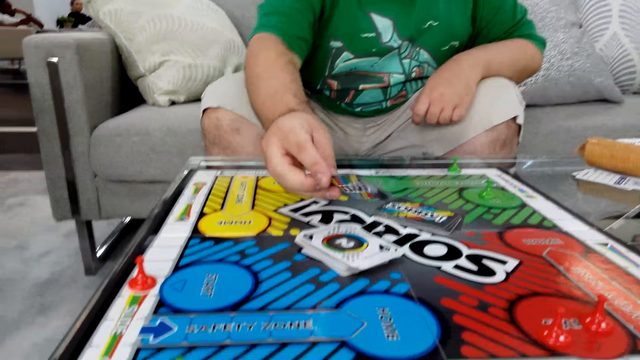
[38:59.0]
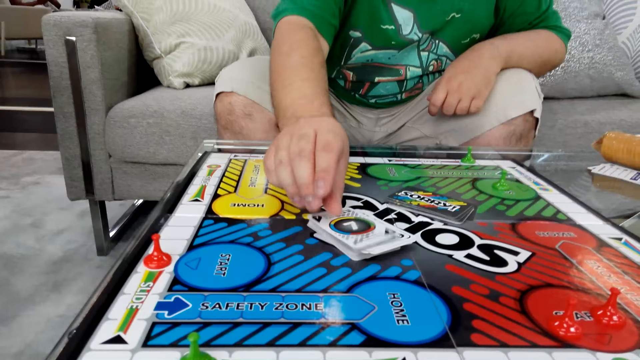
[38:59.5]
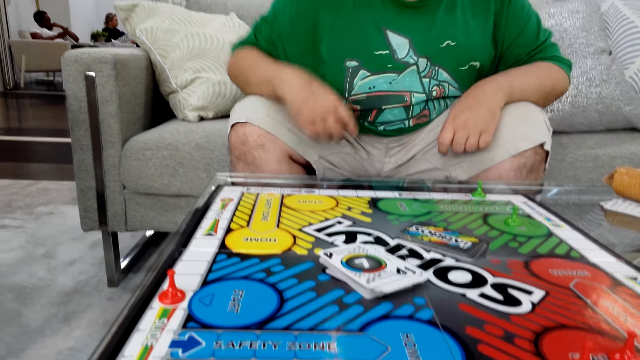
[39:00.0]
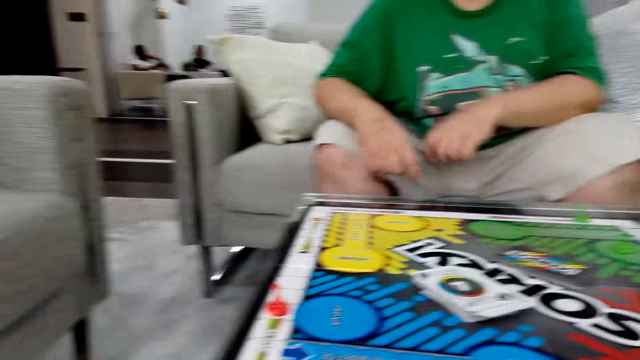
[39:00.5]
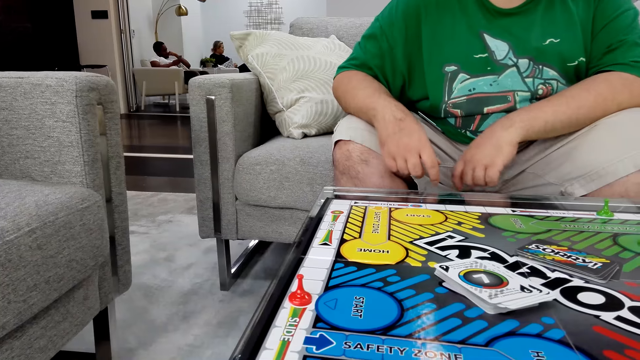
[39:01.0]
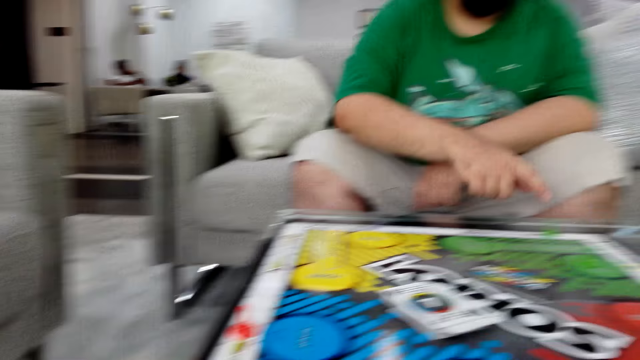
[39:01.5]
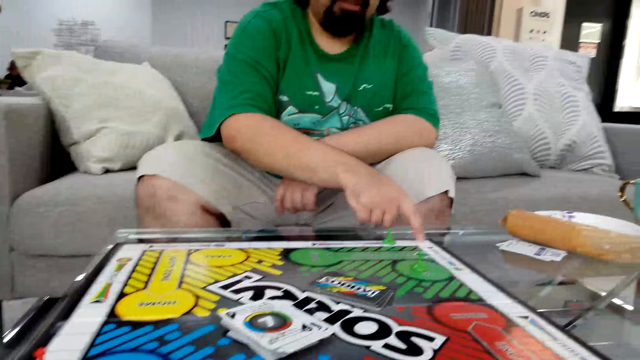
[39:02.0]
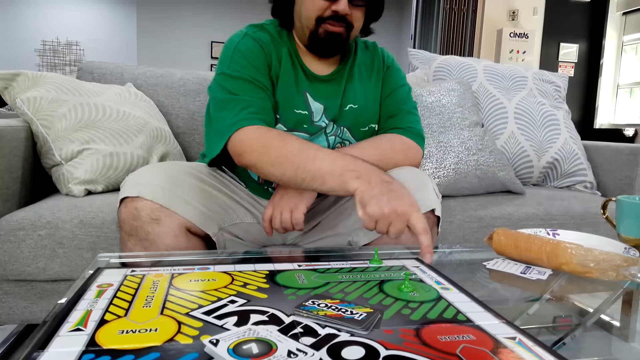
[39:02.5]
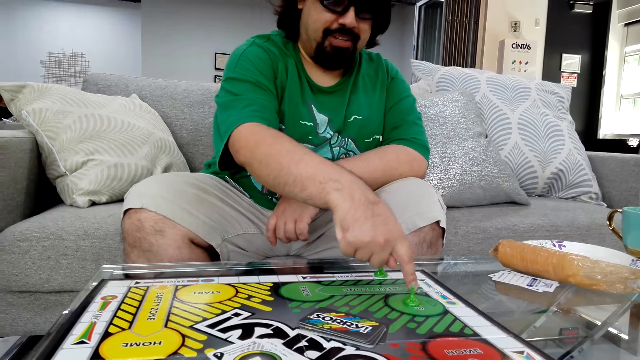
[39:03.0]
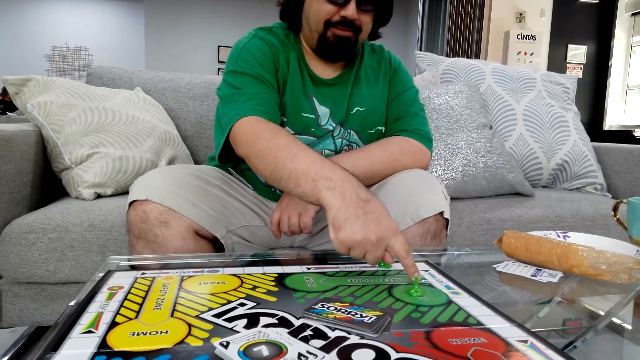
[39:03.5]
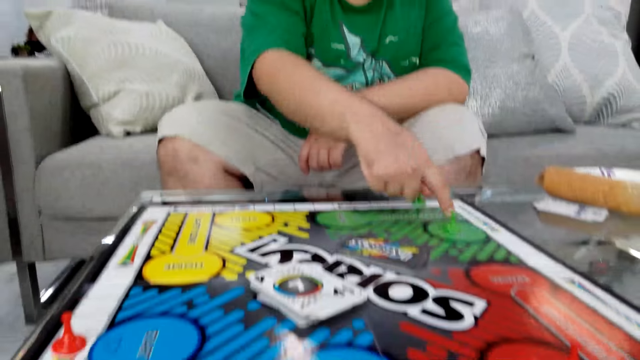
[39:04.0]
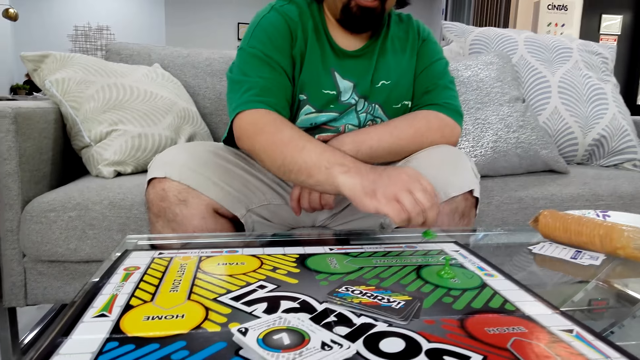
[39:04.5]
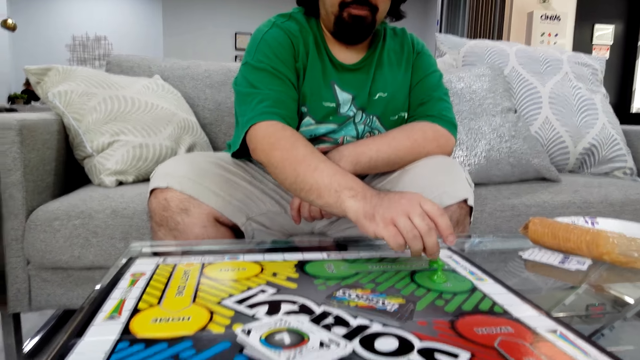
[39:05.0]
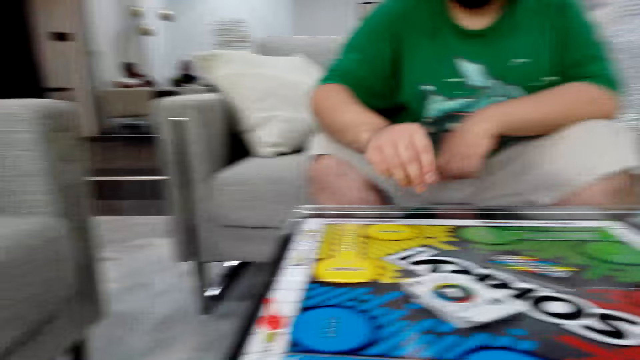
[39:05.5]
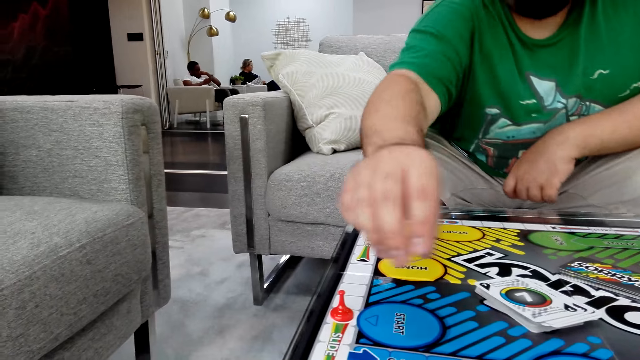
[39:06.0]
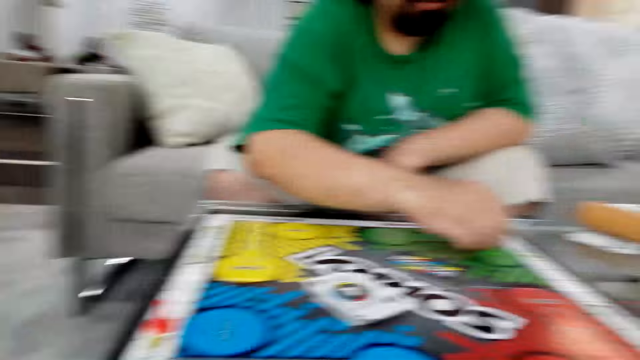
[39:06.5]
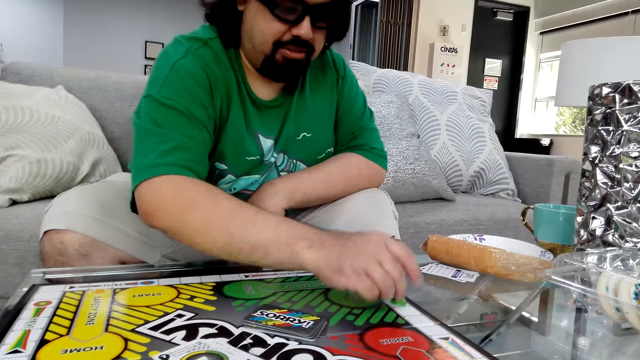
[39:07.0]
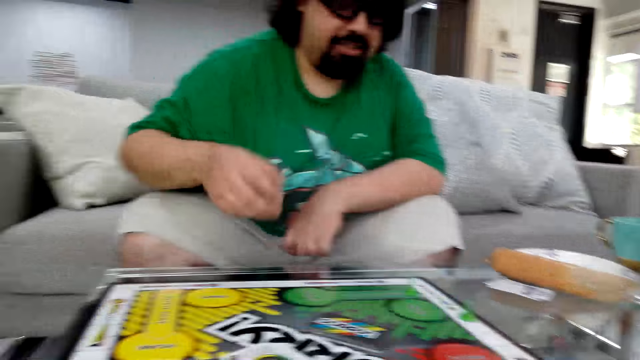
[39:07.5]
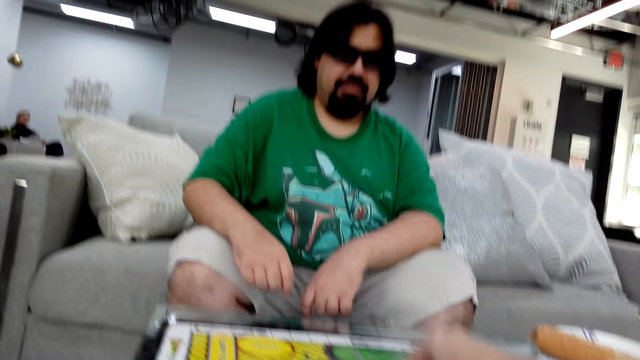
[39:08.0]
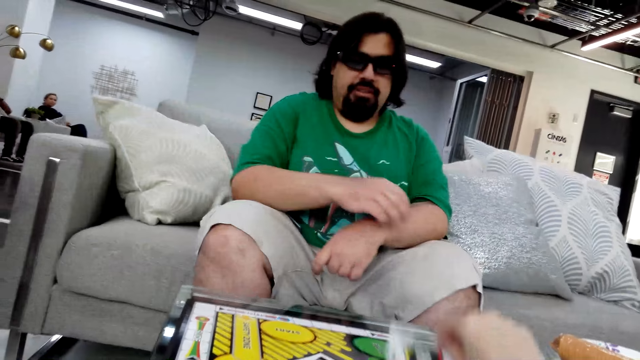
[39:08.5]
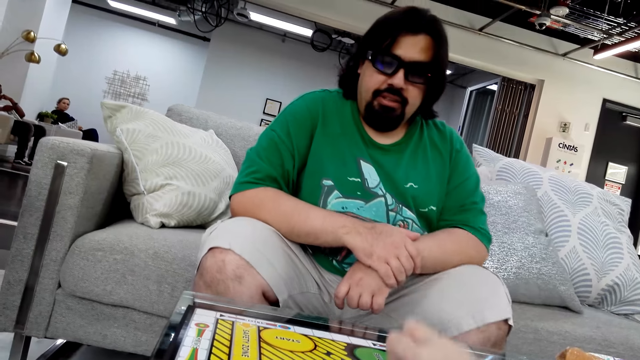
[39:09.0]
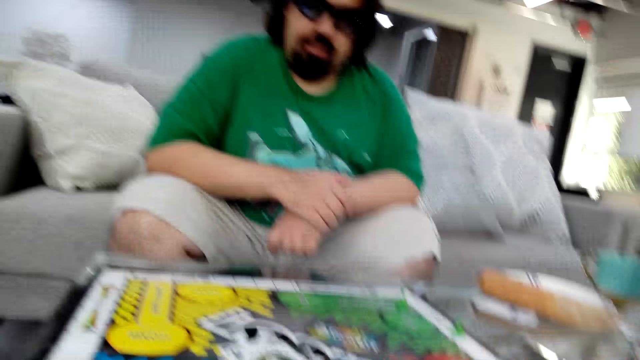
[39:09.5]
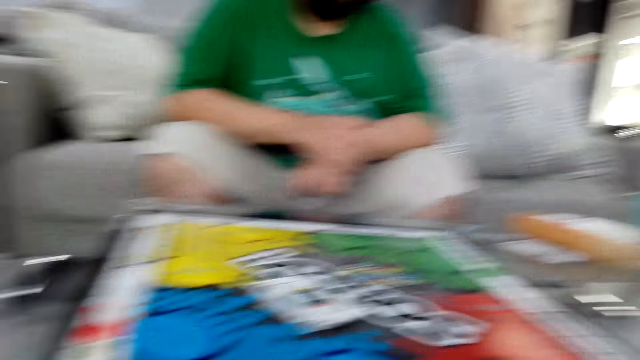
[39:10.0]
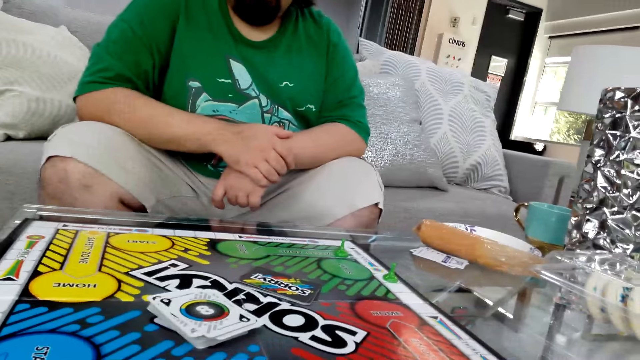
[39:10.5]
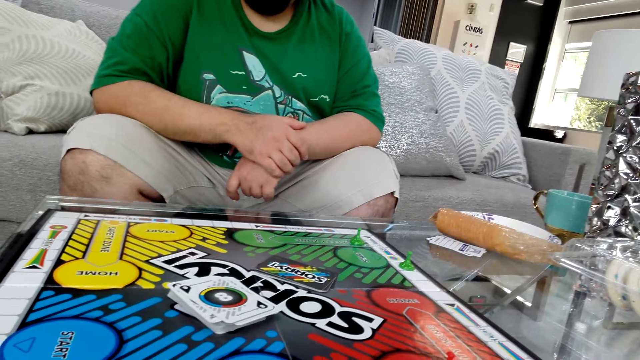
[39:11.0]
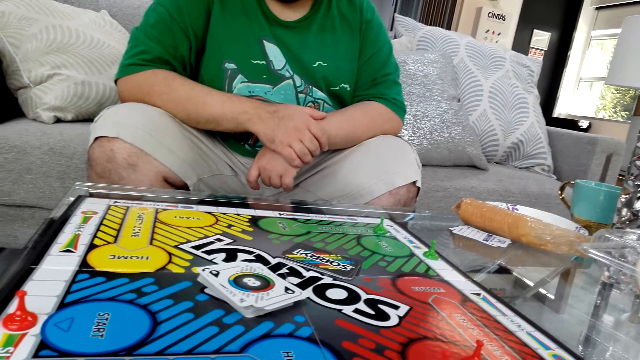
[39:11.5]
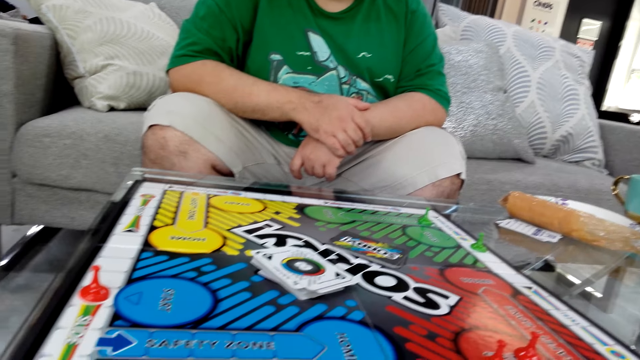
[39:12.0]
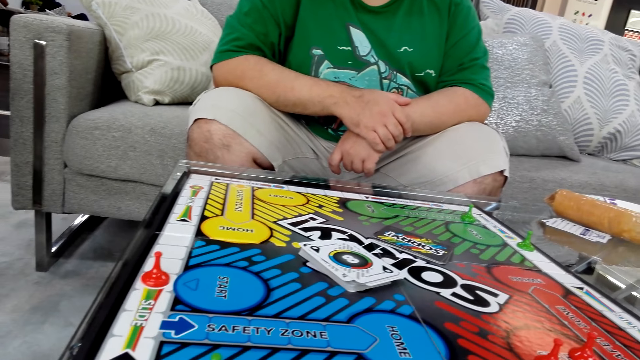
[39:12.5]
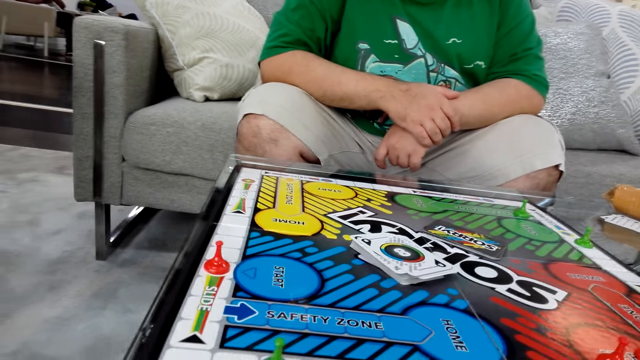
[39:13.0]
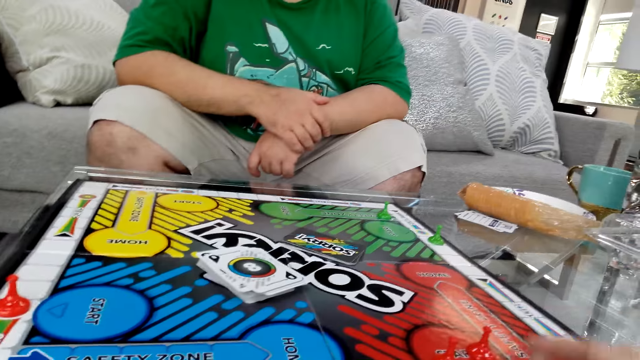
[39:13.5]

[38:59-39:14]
A man reads instructions and puts the poker card on the table. He talks and moves his figure on the board. He puts the dice on the board and holds a board game piece with his right hand. He talks, moves his hand on the board, and moves the dice on the board. The camera wearer takes a card and puts the card on the board. The man reads instructions. The camera wearer talks. They move the dice on the board.

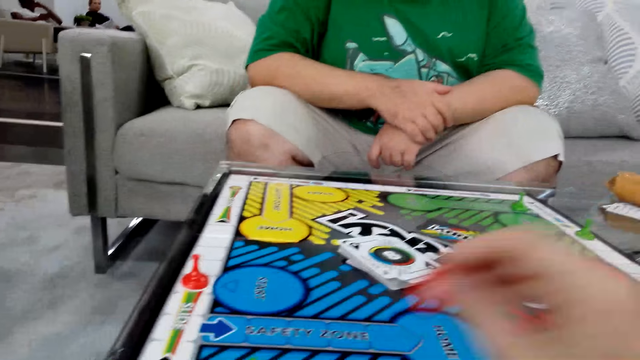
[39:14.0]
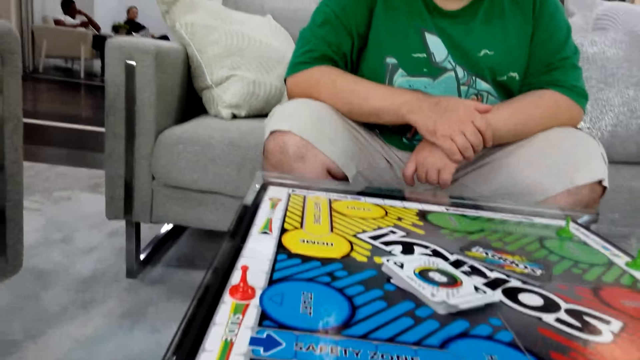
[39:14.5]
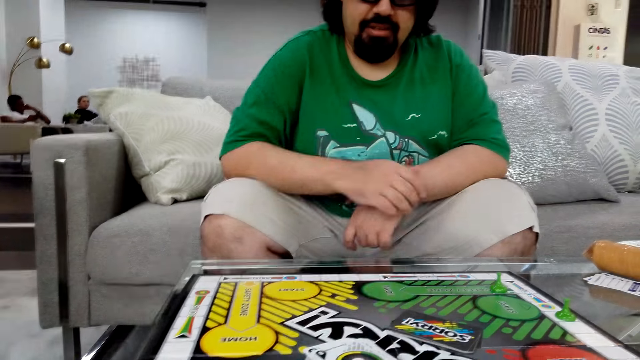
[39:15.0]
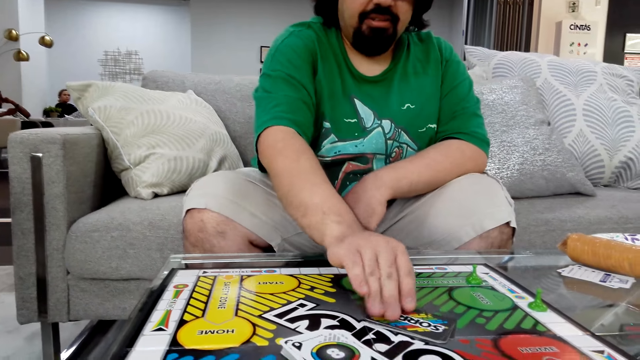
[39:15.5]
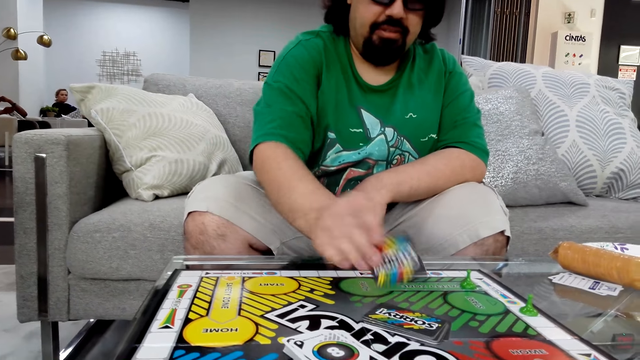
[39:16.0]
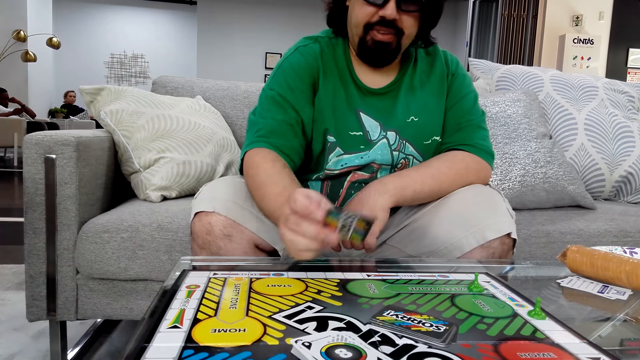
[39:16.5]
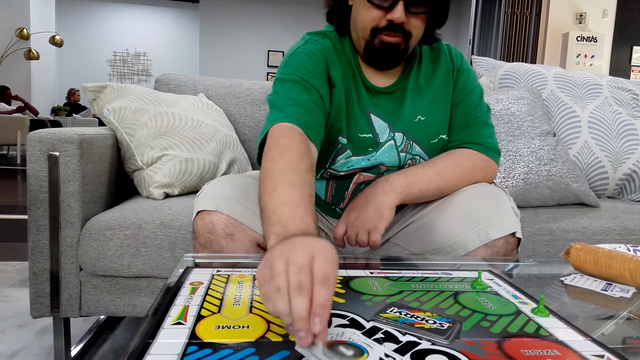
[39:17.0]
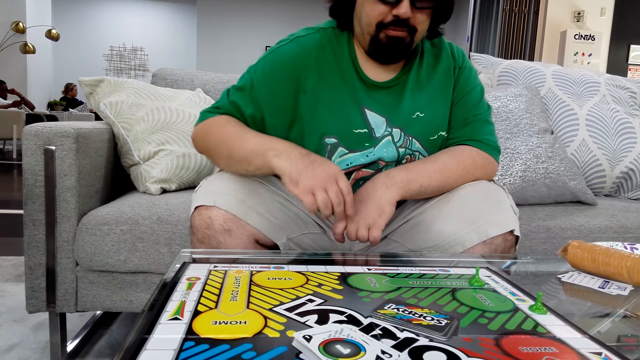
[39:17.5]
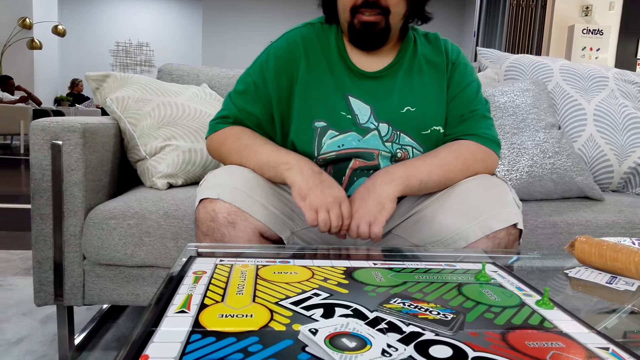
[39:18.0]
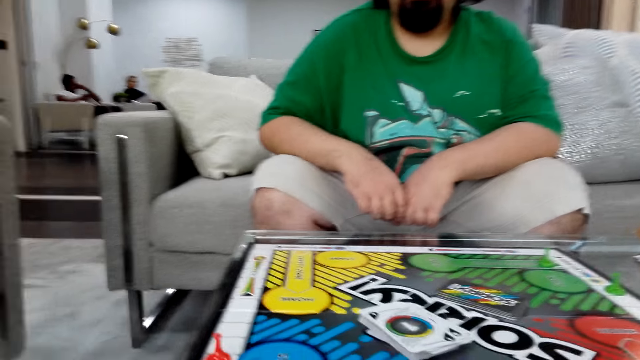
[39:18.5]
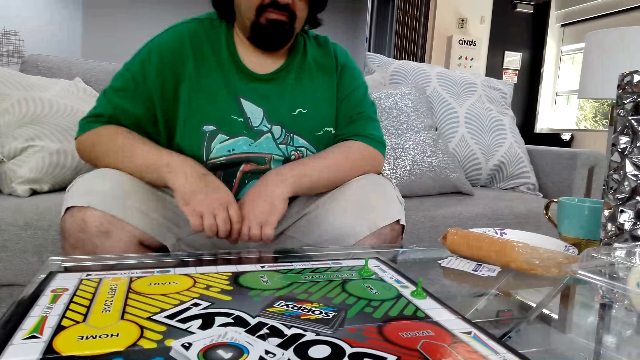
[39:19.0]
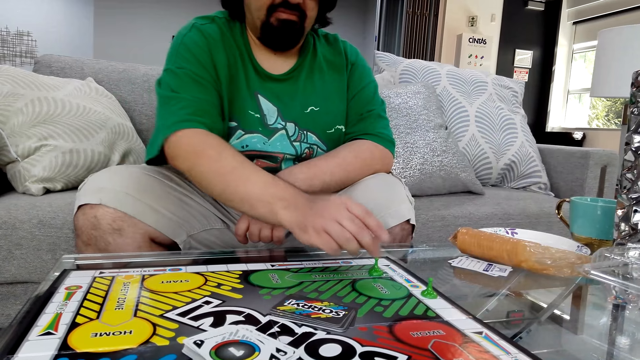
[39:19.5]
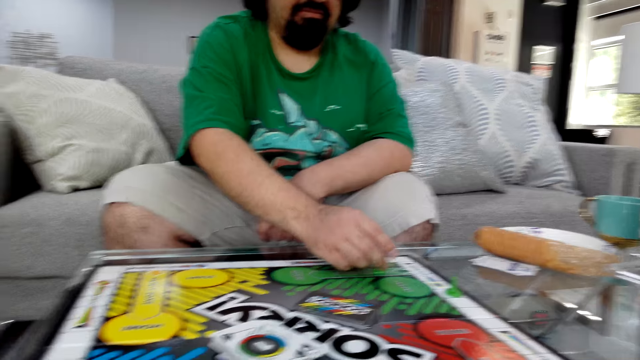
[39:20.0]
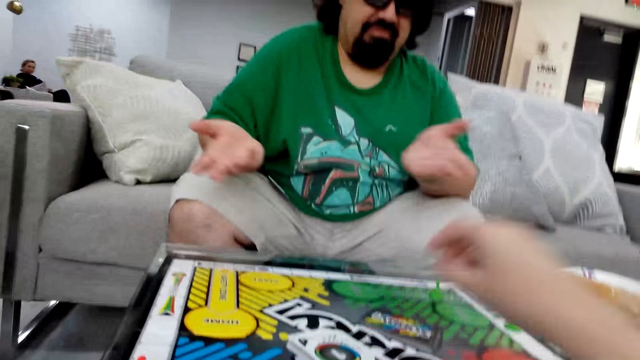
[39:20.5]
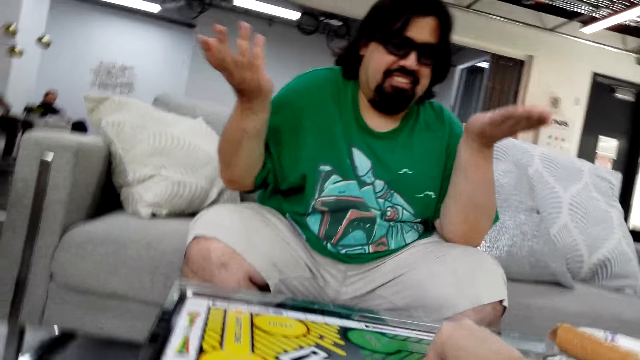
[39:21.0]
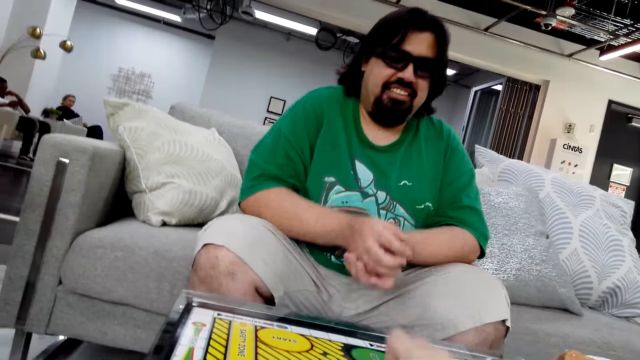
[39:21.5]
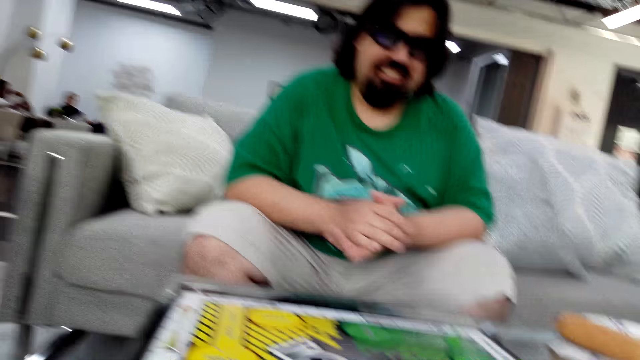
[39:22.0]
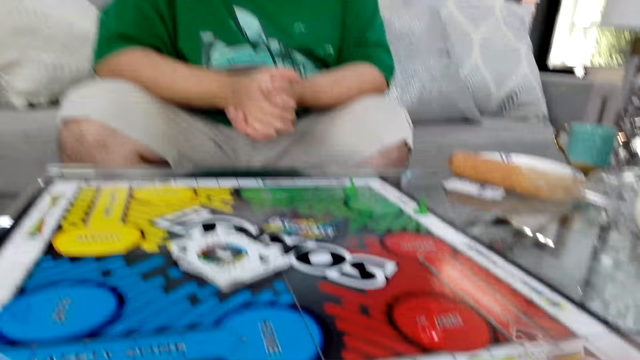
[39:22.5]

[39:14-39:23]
The camera wearer holds a board game piece with her right hand. She puts the dice on the board. A man talks and picks up a poker card from the table. He puts the poker card on the board and reads instructions. He moves the board game piece on the table and moves his hands. The camera wearer takes a card. She puts the card on the board.
